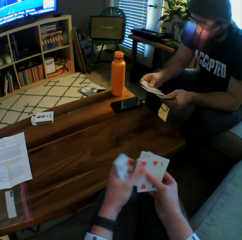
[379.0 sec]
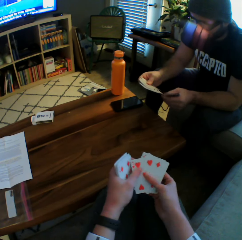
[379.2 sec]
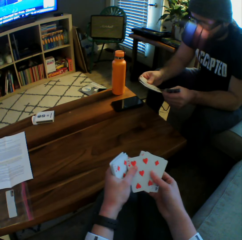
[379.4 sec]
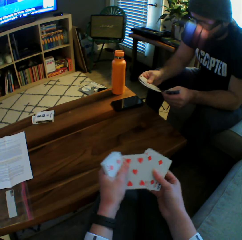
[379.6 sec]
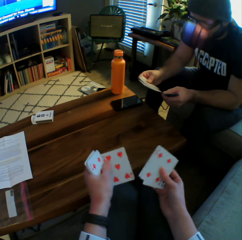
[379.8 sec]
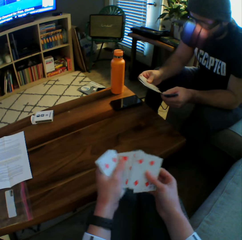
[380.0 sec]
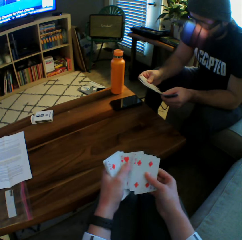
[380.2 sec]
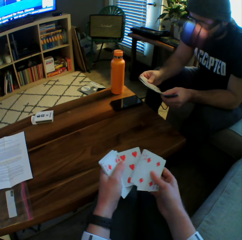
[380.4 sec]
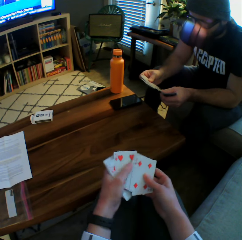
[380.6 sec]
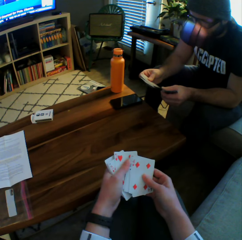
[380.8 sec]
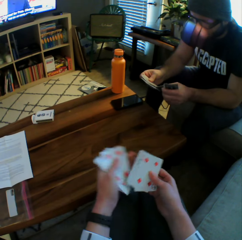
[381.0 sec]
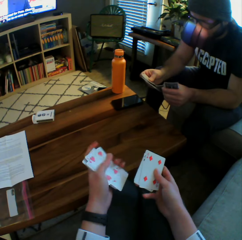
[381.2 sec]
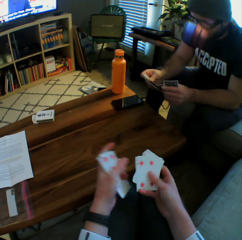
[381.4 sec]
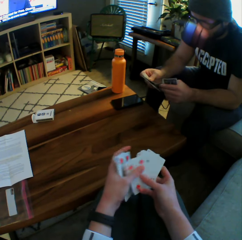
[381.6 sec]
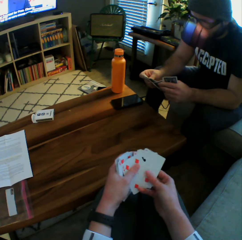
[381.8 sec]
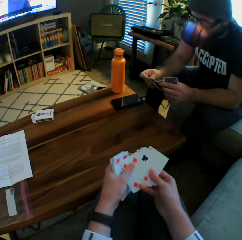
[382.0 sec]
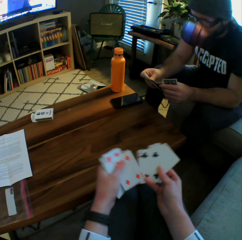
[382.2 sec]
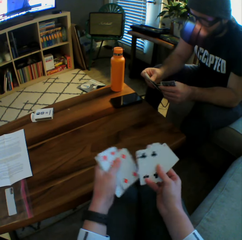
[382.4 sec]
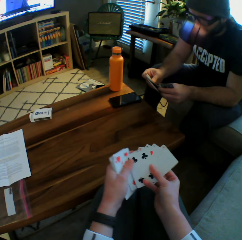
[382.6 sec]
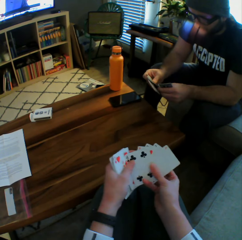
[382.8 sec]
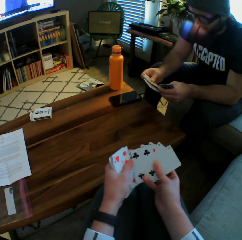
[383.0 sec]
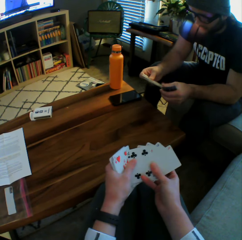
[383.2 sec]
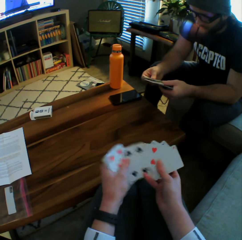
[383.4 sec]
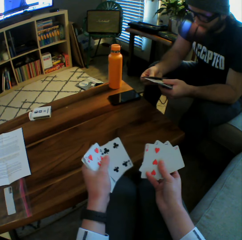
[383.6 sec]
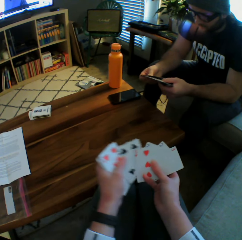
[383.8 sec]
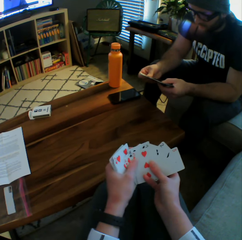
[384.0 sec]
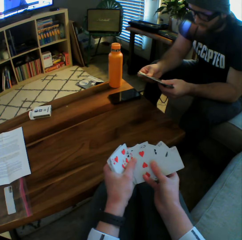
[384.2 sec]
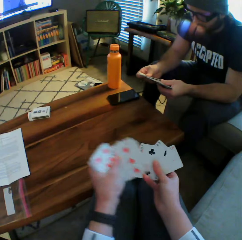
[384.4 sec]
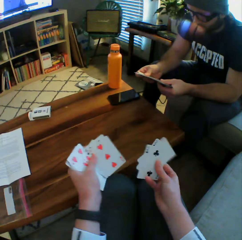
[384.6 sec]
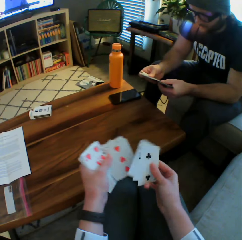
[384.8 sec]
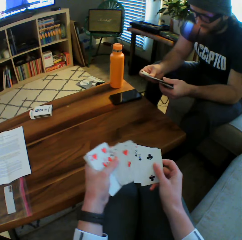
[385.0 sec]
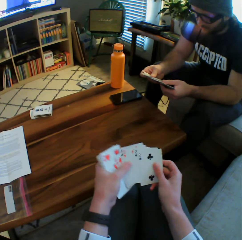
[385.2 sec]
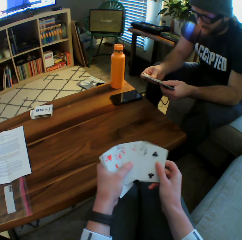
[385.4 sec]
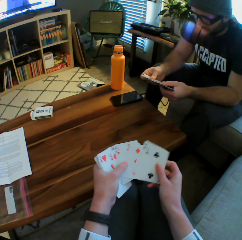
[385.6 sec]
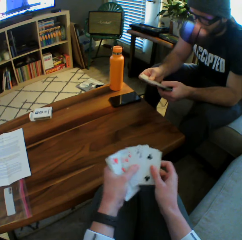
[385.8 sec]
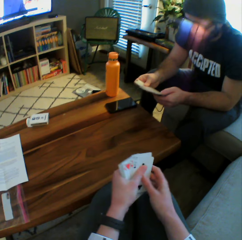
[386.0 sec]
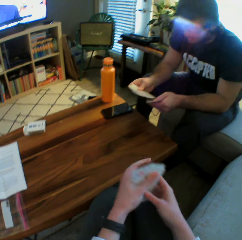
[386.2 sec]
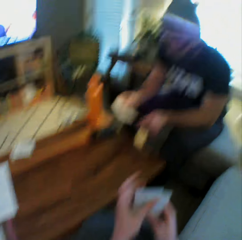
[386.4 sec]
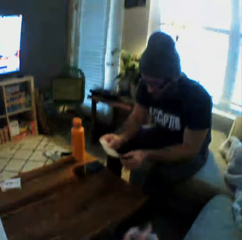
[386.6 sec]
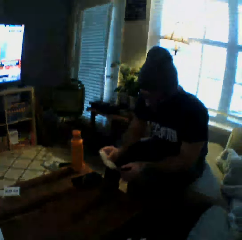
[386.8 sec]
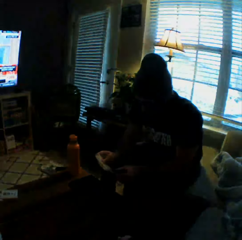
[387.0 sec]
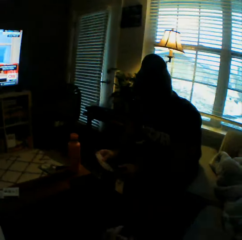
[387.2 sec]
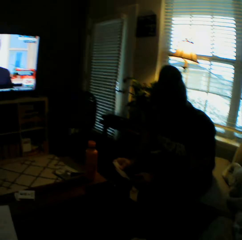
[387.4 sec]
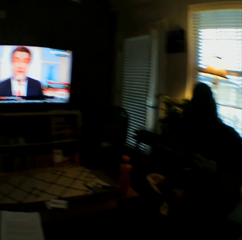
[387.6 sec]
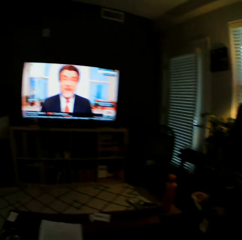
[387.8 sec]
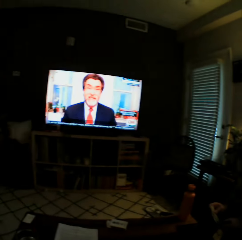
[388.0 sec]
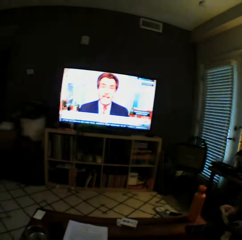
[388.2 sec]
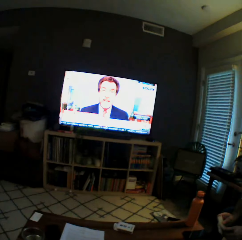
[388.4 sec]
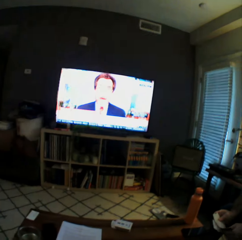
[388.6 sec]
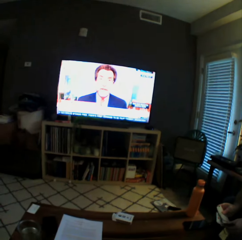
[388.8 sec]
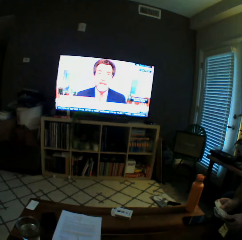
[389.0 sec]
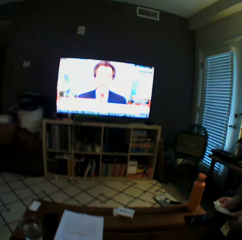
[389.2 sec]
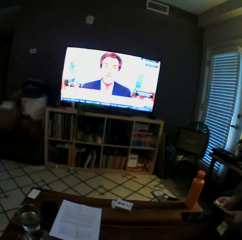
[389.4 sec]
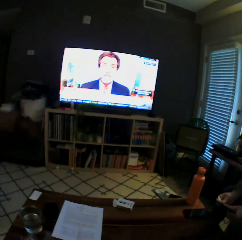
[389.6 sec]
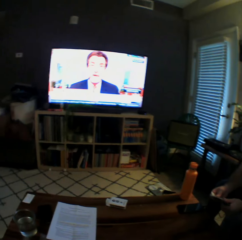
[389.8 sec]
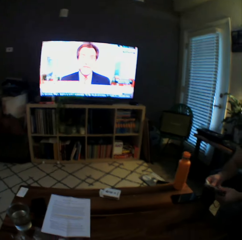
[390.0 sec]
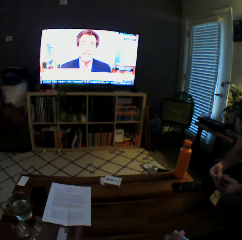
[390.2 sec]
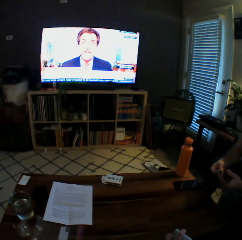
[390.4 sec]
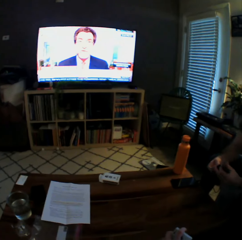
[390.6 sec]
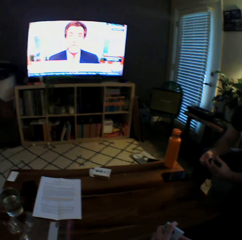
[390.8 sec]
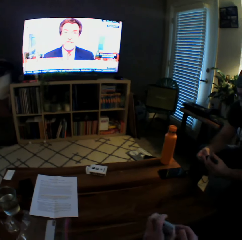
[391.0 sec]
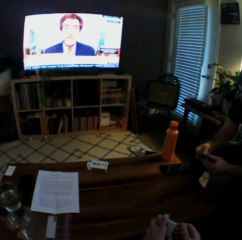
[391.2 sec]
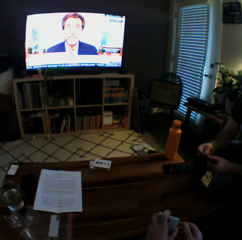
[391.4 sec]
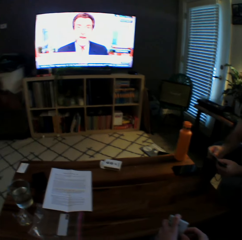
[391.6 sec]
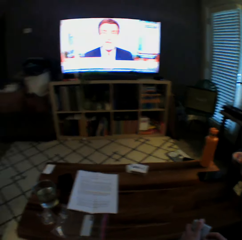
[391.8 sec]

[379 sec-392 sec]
The camera wearer arranges the cards in her hands. She watches the television.

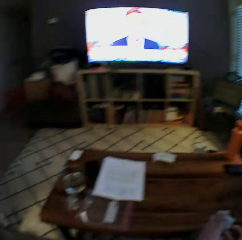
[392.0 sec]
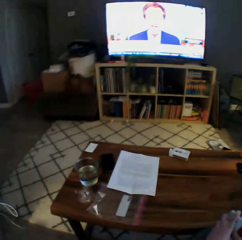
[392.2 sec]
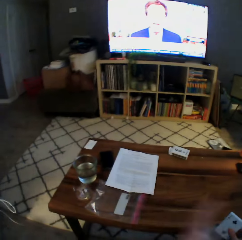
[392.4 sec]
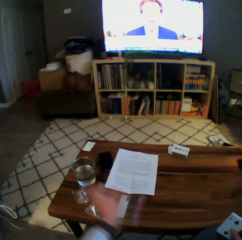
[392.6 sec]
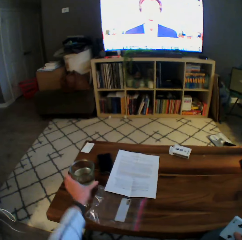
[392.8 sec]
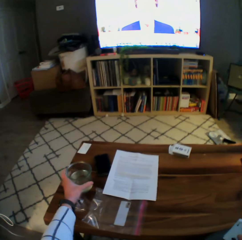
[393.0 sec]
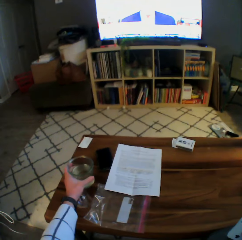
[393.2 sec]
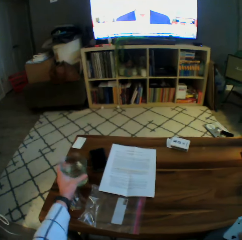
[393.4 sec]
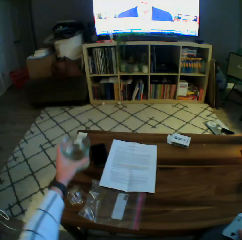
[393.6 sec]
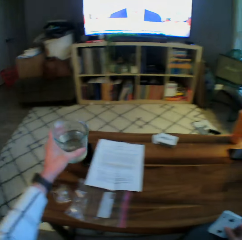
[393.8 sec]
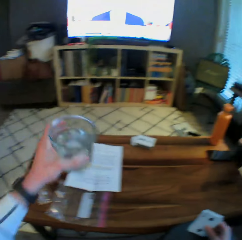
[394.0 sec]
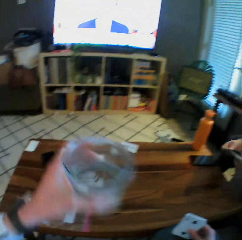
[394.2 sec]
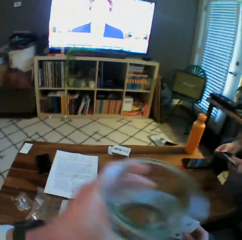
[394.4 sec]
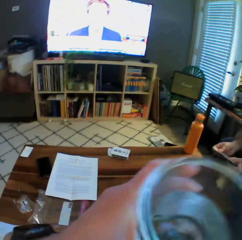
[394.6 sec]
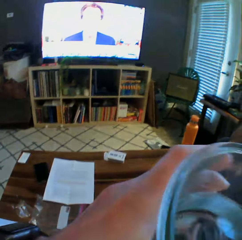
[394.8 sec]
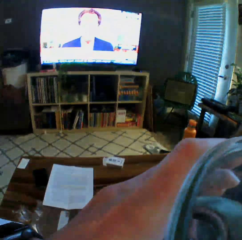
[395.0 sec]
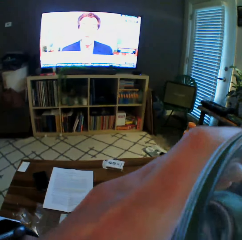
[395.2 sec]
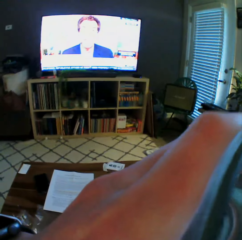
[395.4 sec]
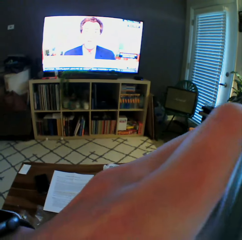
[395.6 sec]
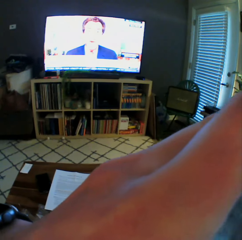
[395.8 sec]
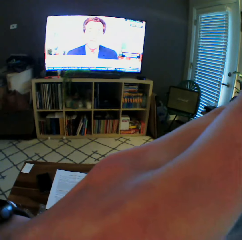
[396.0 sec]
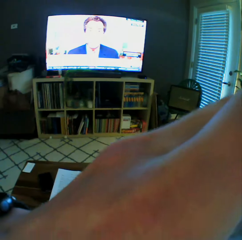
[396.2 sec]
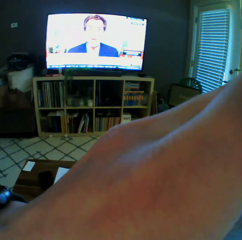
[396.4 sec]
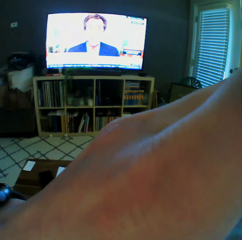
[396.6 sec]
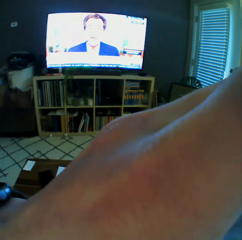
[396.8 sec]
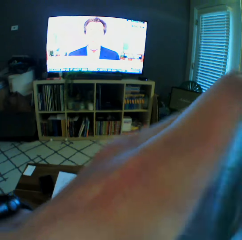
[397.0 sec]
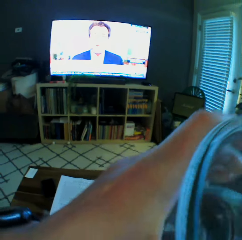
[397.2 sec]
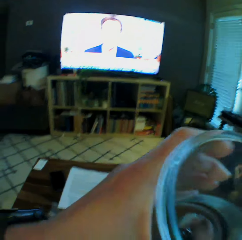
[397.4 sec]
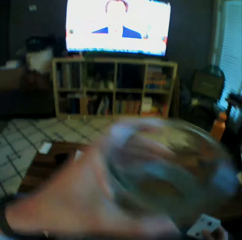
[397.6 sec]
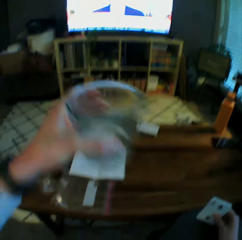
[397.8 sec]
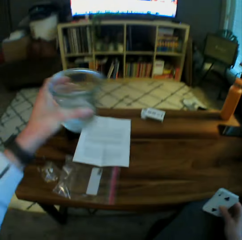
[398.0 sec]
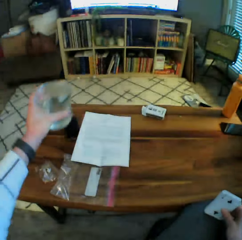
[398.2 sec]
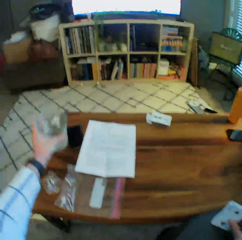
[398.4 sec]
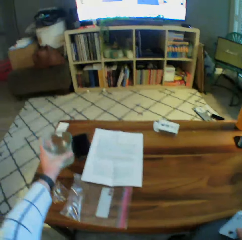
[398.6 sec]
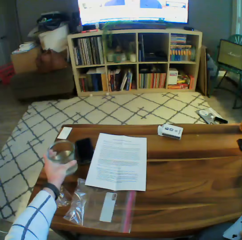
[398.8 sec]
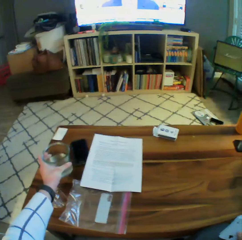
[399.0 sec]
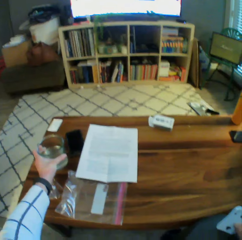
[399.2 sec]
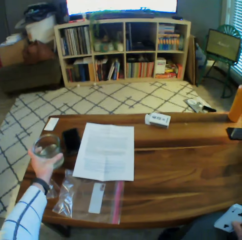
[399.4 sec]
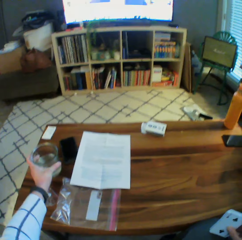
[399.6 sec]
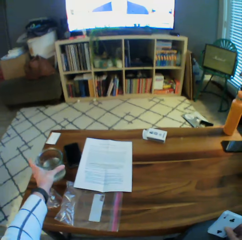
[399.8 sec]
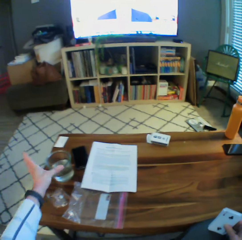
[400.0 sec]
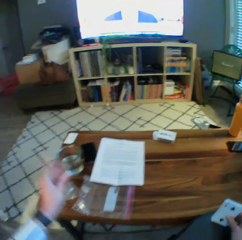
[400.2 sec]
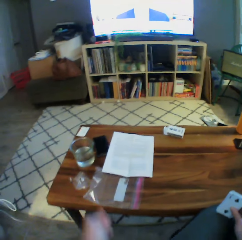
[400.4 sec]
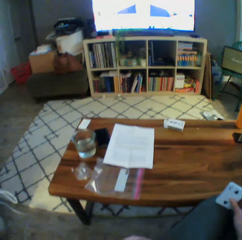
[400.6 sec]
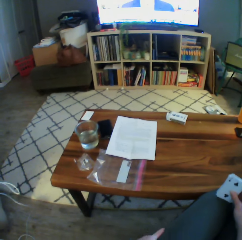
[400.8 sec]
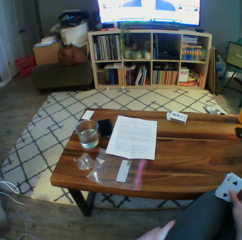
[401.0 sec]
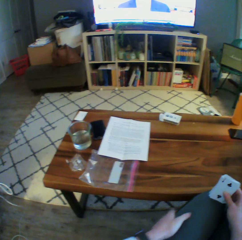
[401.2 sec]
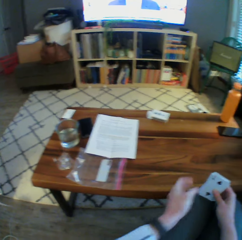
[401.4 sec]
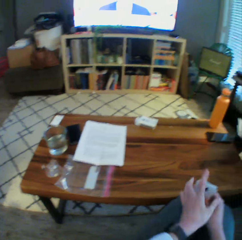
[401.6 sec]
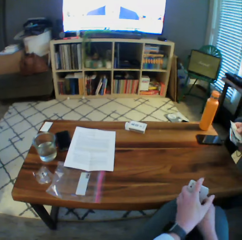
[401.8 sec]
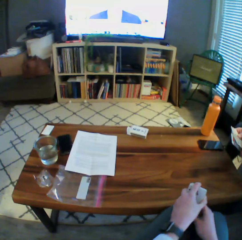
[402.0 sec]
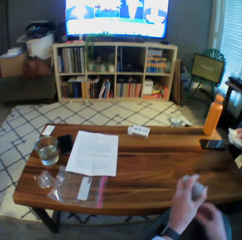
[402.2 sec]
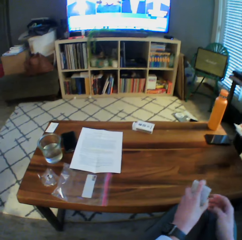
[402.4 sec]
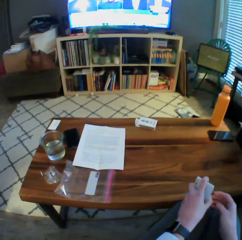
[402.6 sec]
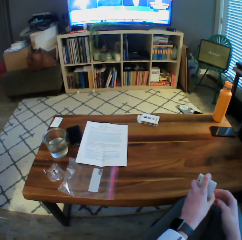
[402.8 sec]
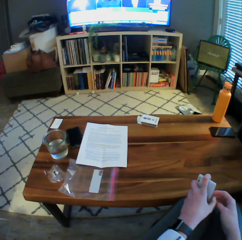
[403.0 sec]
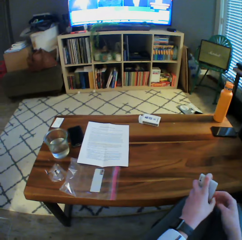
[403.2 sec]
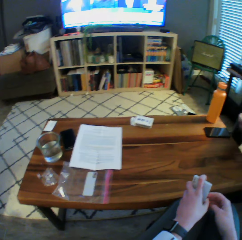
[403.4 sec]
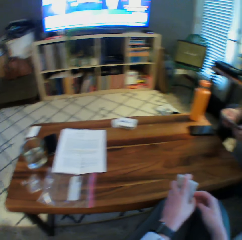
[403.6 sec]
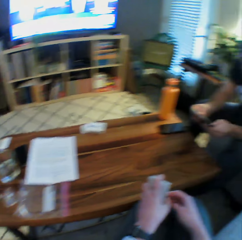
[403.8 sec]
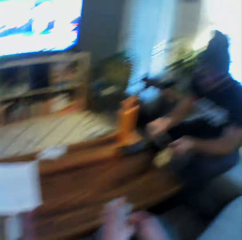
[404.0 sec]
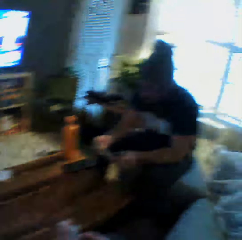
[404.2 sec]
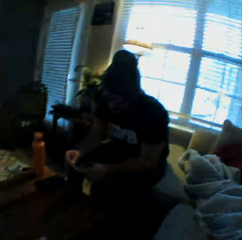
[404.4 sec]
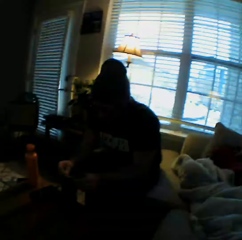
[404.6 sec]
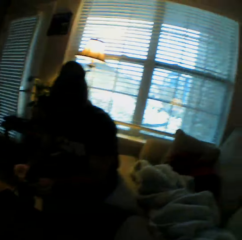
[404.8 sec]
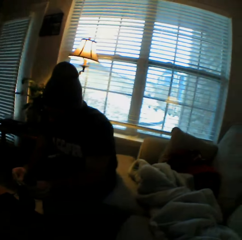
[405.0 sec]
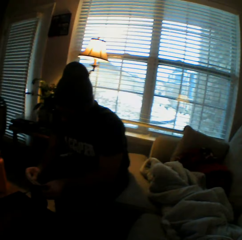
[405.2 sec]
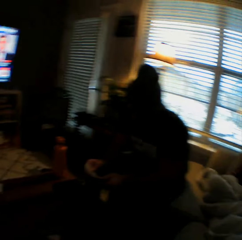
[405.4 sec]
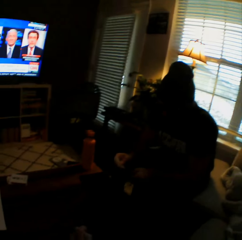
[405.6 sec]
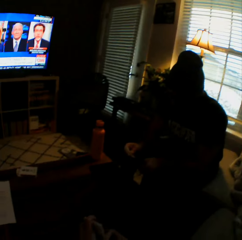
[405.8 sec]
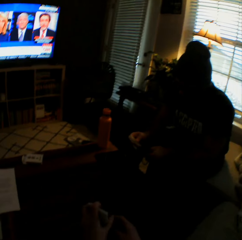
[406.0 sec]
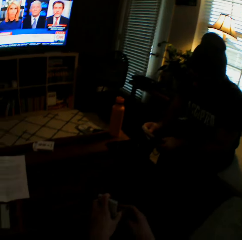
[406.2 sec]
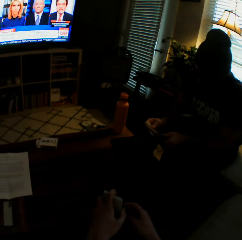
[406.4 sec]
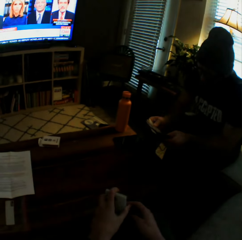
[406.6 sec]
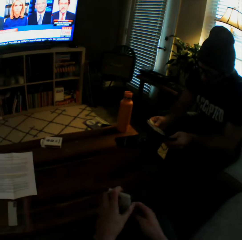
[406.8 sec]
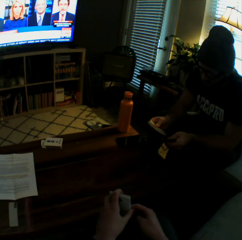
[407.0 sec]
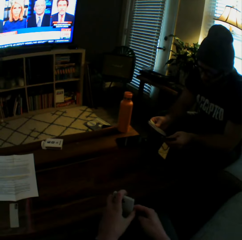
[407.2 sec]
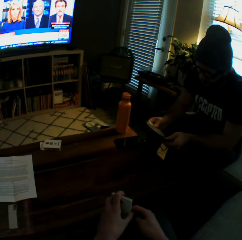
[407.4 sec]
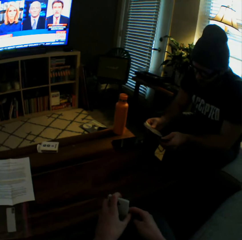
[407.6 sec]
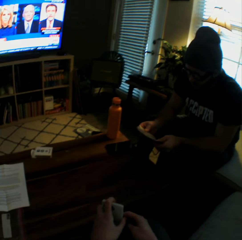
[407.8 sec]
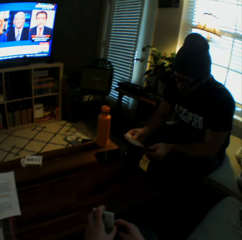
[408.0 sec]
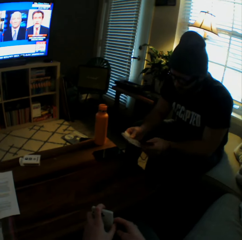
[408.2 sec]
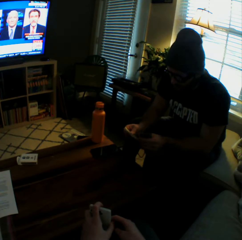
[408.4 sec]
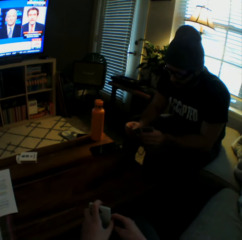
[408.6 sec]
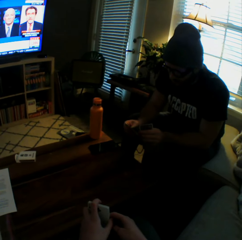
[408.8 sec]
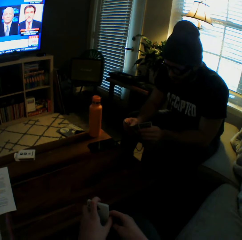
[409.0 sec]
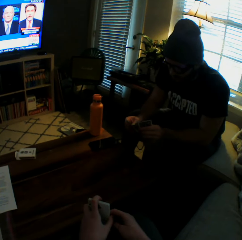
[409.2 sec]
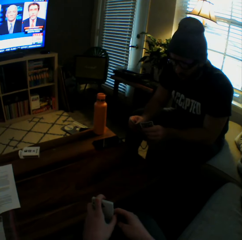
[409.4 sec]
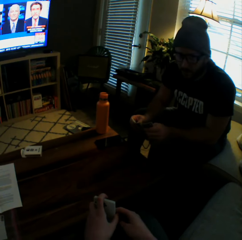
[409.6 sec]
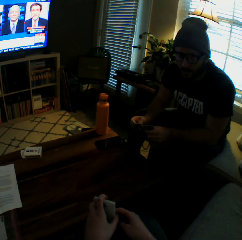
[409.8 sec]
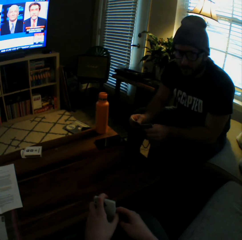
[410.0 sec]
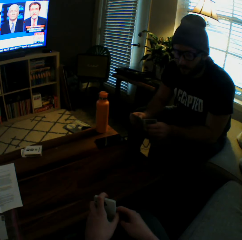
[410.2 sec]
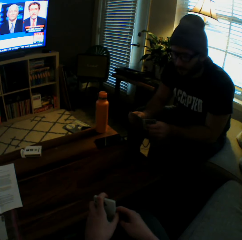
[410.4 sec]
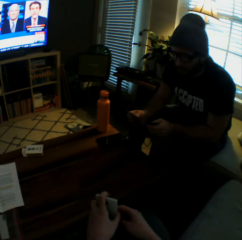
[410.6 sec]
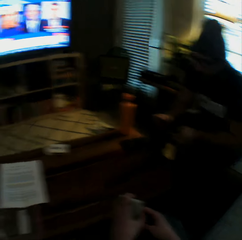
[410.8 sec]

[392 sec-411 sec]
The camera wearer picks up a glass of water from the table with her left hand. She drinks from the glass of water. She drops the glass of water on the table with her left hand. She rubs her left hand on her lap. She transfers the cards from her right hand to her left hand. She holds the cards on her lap with her left hand. The man arranges the cards in his hands.
